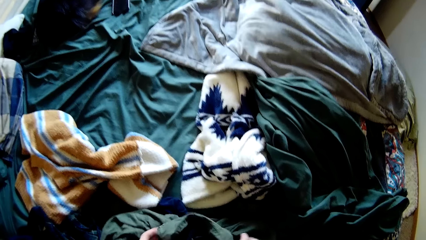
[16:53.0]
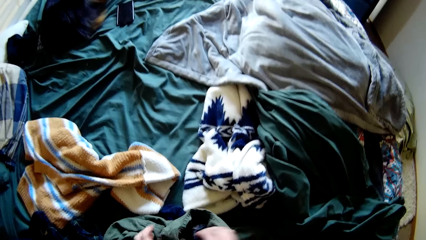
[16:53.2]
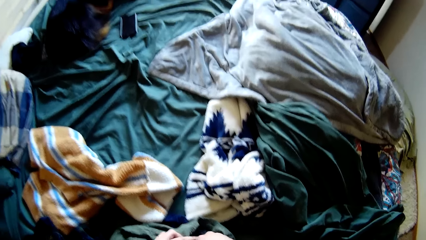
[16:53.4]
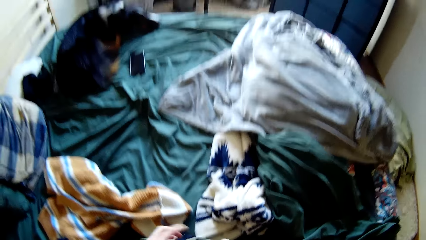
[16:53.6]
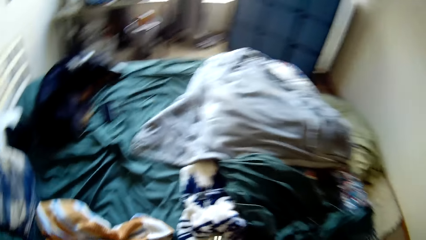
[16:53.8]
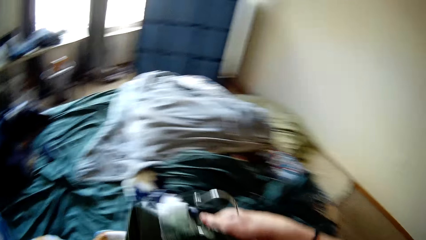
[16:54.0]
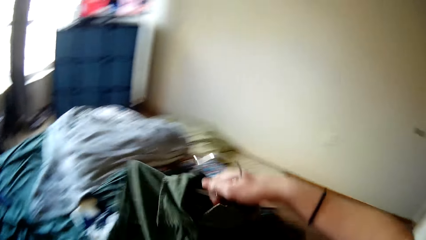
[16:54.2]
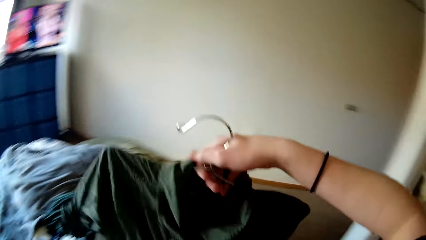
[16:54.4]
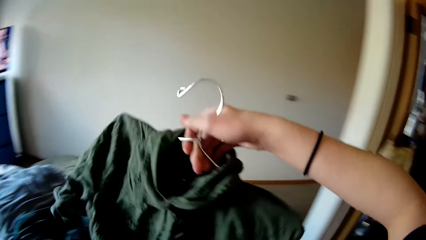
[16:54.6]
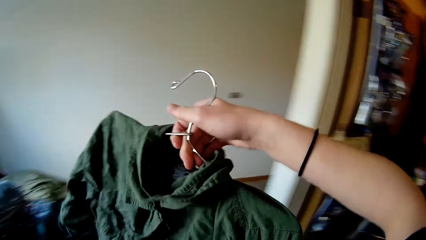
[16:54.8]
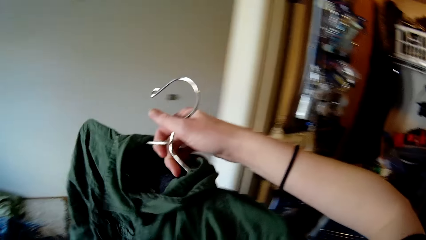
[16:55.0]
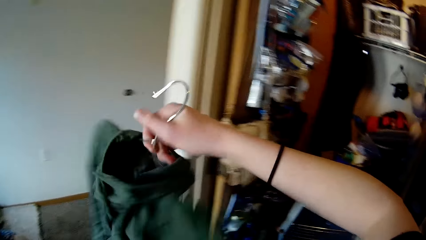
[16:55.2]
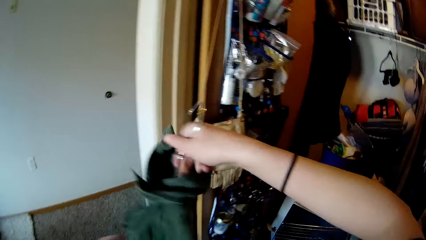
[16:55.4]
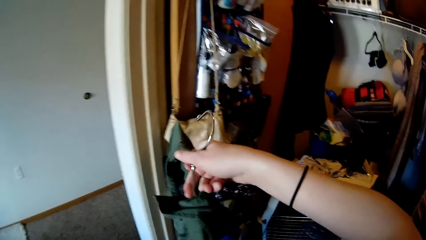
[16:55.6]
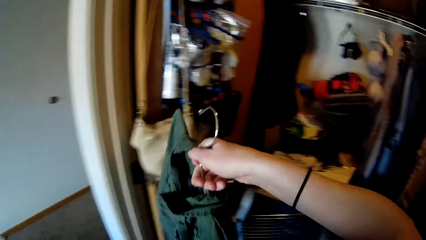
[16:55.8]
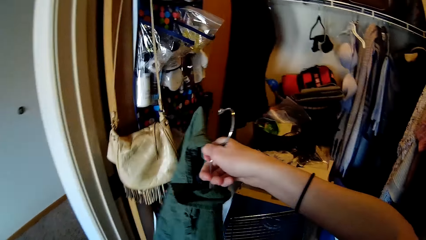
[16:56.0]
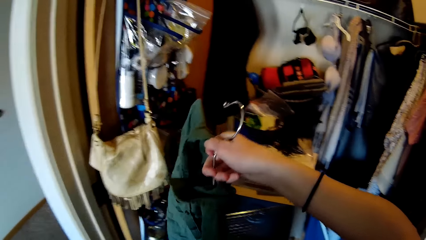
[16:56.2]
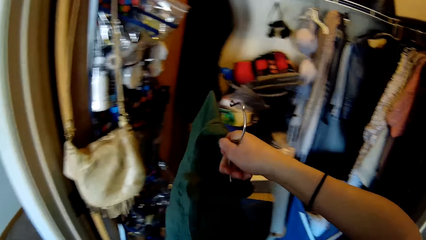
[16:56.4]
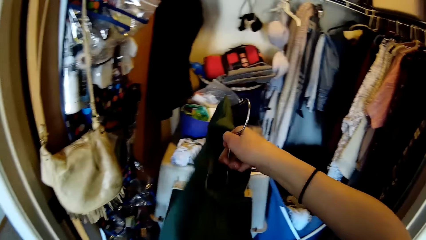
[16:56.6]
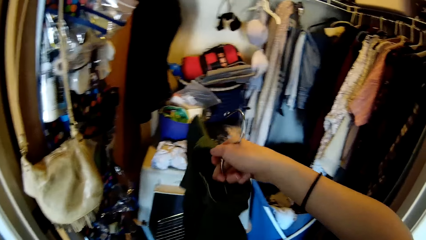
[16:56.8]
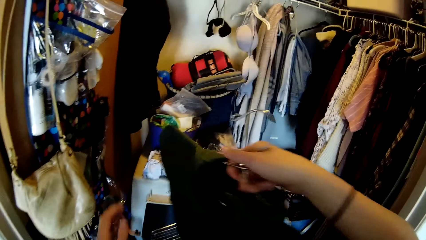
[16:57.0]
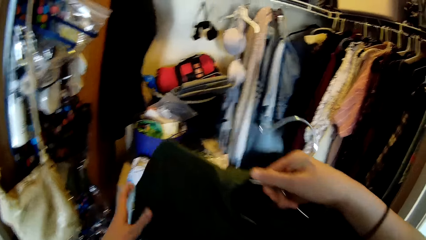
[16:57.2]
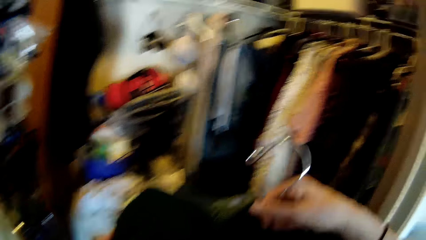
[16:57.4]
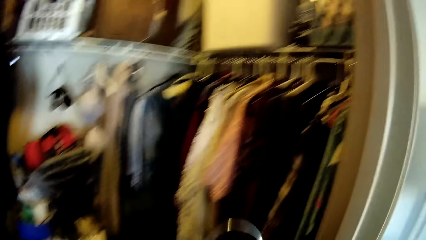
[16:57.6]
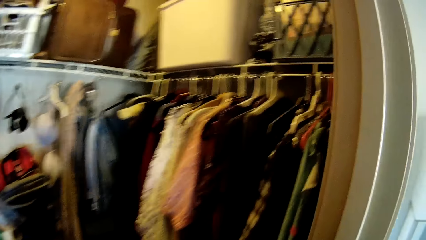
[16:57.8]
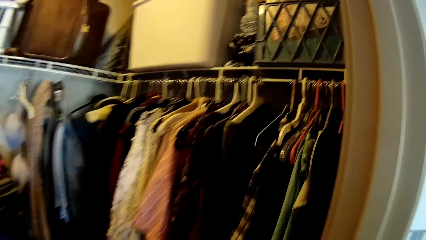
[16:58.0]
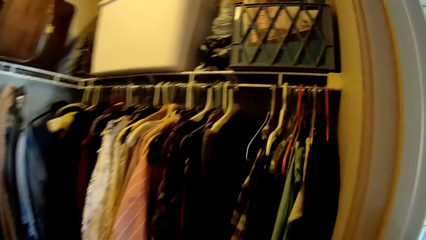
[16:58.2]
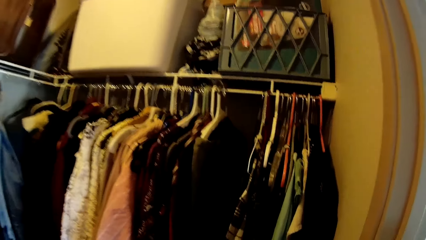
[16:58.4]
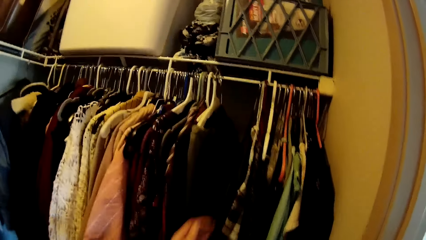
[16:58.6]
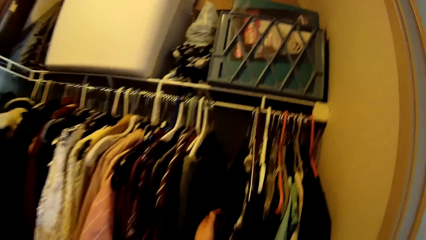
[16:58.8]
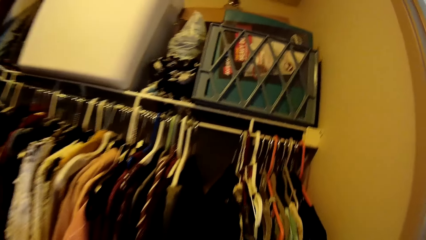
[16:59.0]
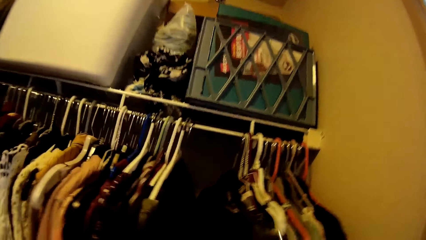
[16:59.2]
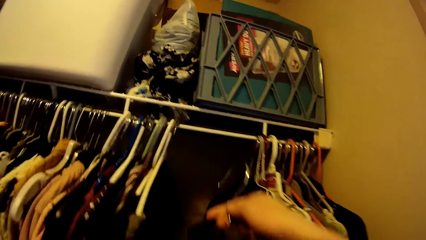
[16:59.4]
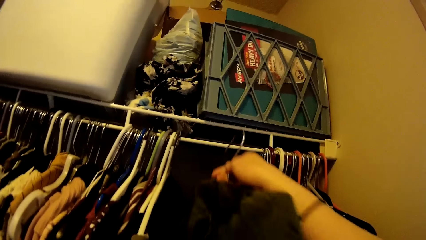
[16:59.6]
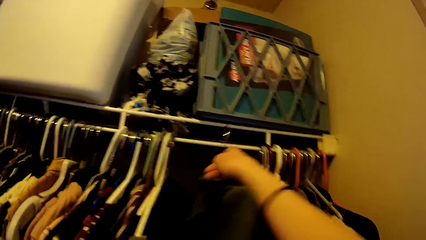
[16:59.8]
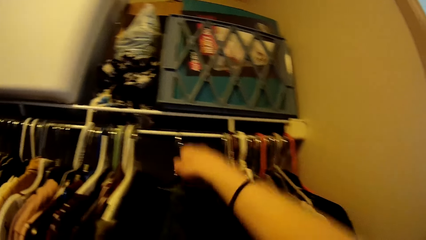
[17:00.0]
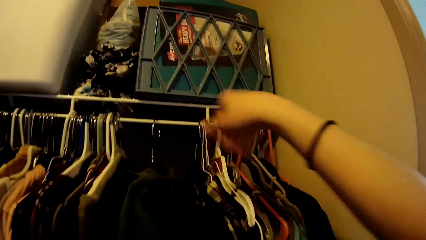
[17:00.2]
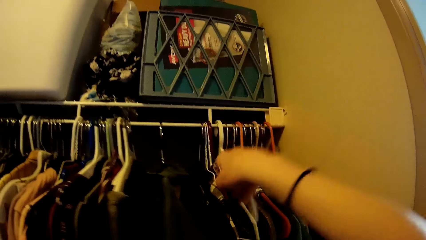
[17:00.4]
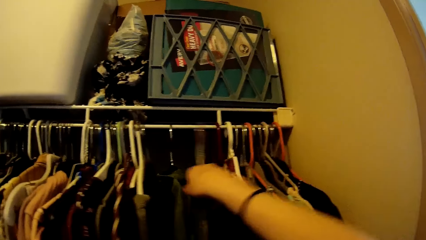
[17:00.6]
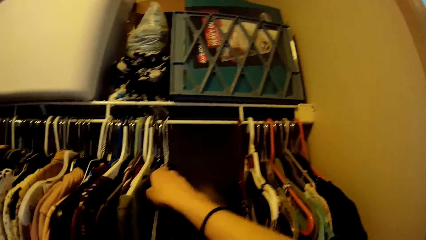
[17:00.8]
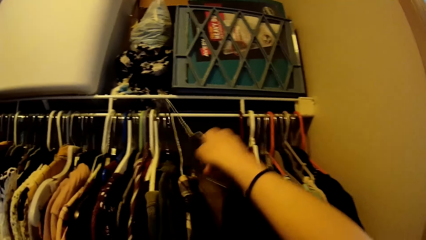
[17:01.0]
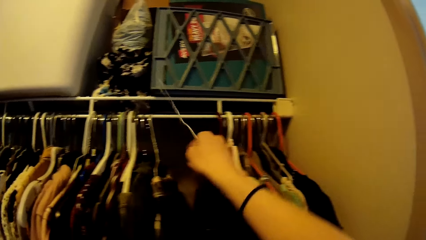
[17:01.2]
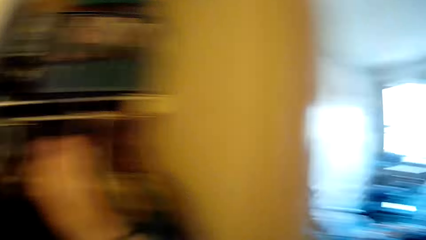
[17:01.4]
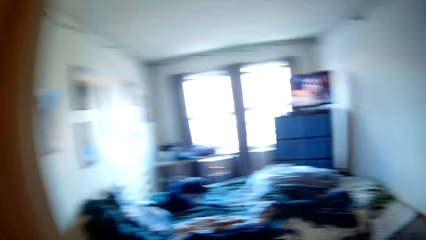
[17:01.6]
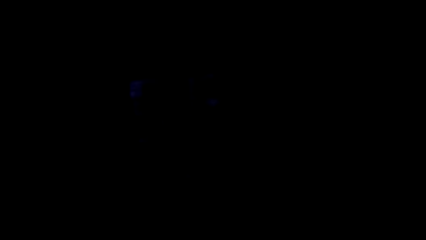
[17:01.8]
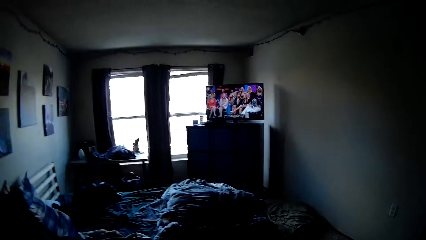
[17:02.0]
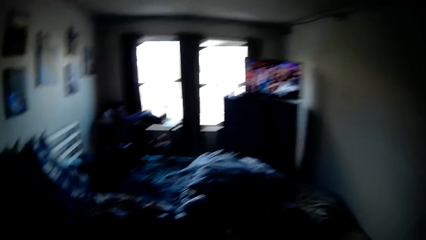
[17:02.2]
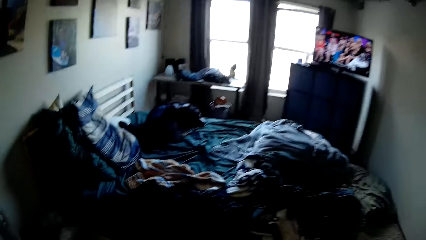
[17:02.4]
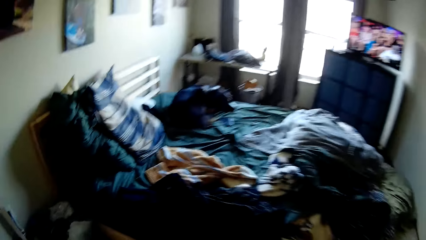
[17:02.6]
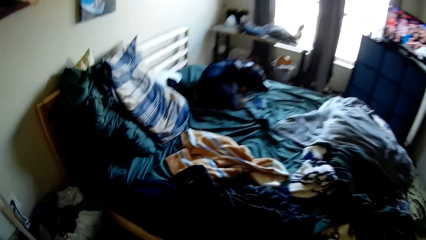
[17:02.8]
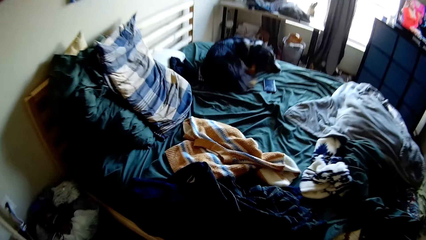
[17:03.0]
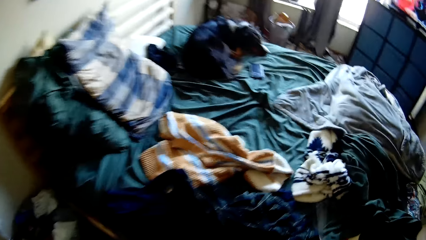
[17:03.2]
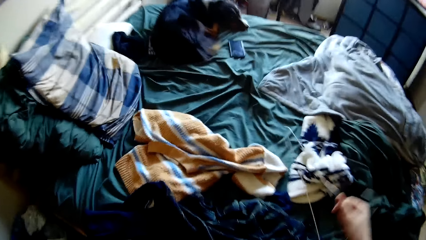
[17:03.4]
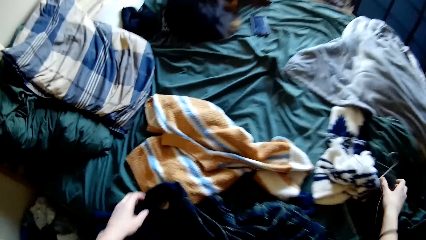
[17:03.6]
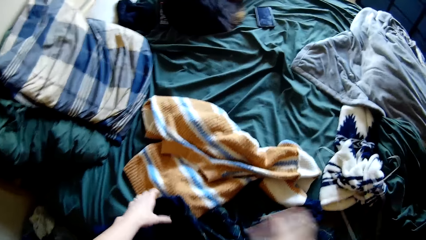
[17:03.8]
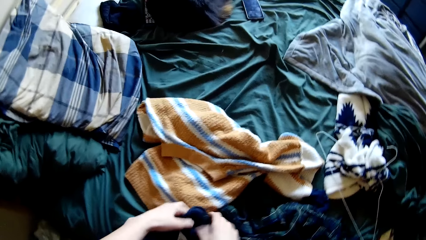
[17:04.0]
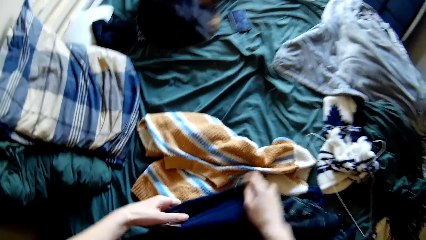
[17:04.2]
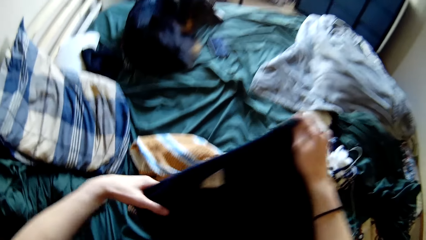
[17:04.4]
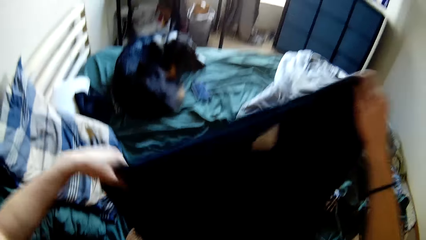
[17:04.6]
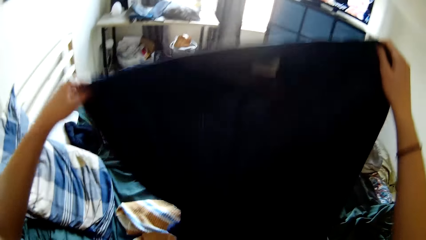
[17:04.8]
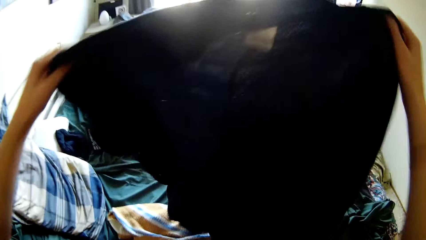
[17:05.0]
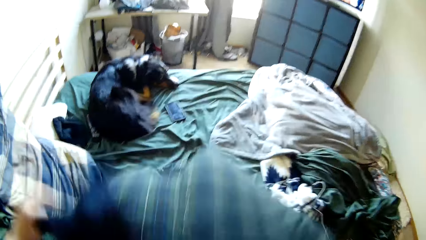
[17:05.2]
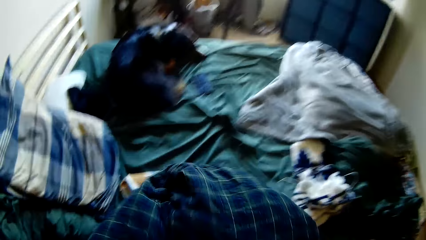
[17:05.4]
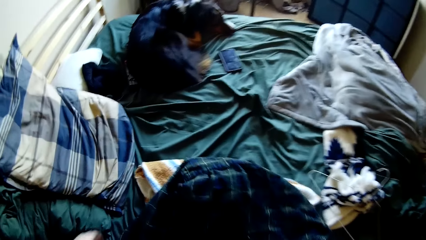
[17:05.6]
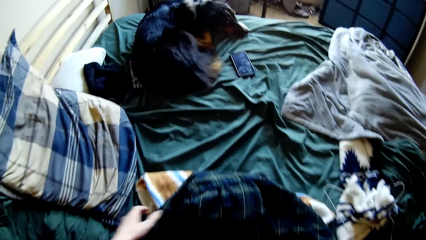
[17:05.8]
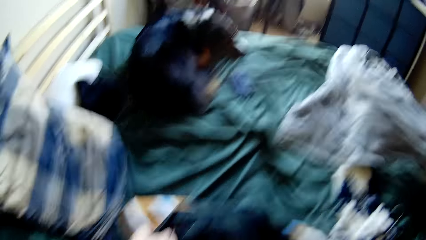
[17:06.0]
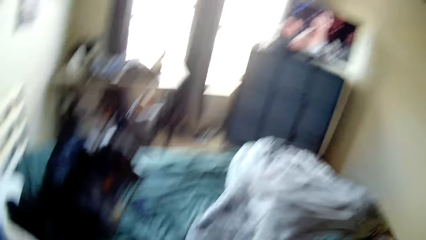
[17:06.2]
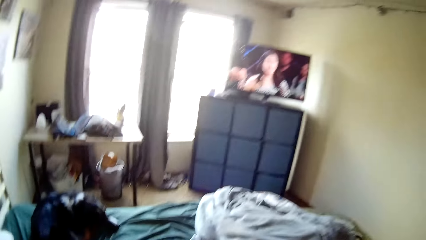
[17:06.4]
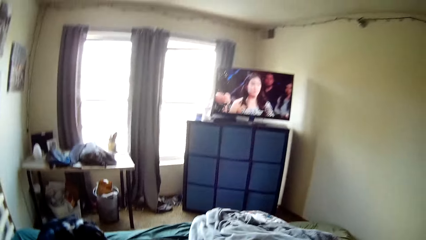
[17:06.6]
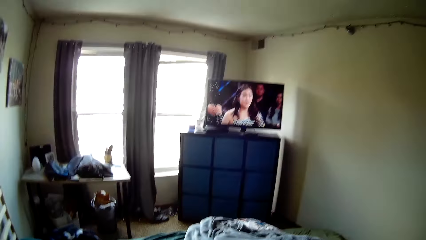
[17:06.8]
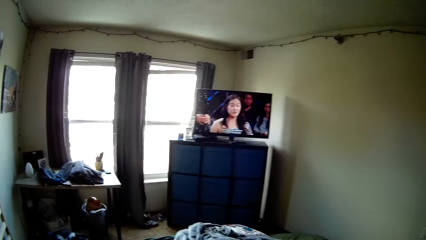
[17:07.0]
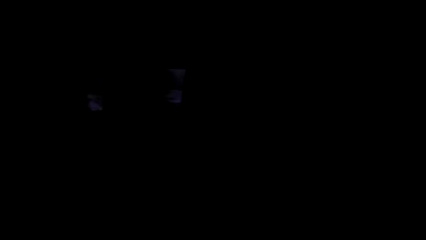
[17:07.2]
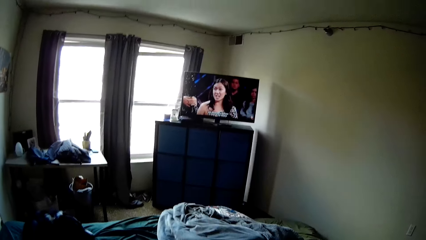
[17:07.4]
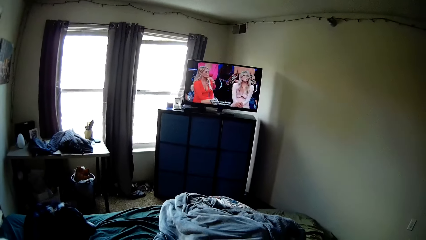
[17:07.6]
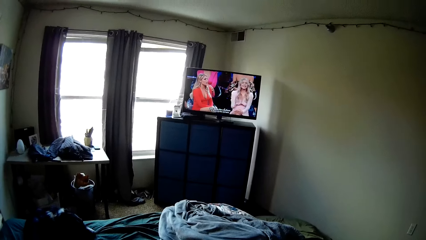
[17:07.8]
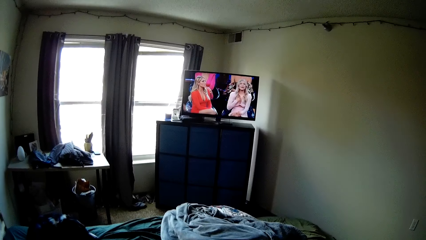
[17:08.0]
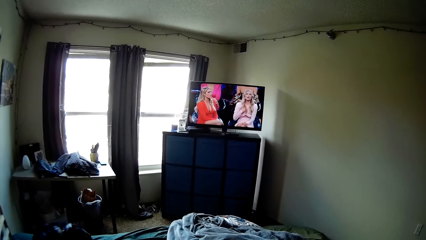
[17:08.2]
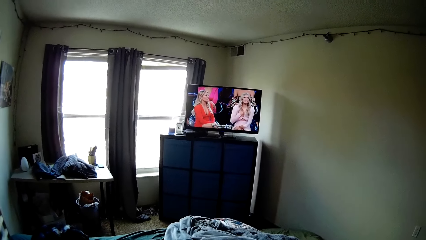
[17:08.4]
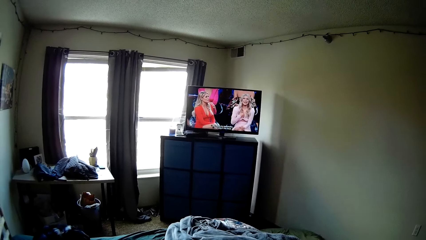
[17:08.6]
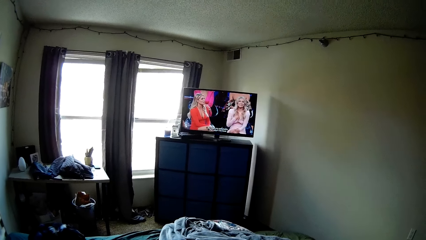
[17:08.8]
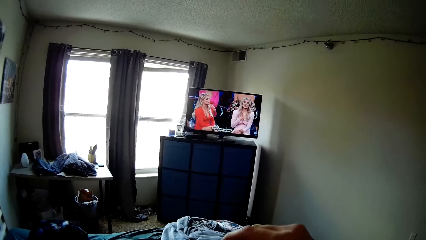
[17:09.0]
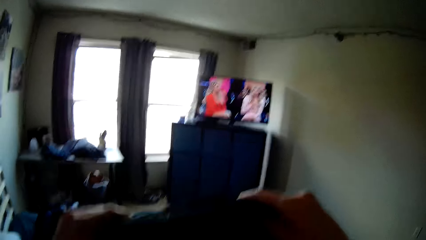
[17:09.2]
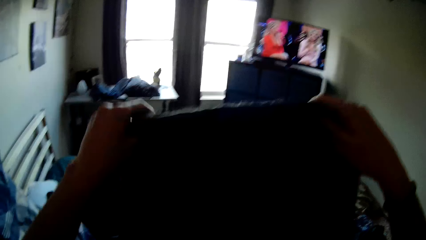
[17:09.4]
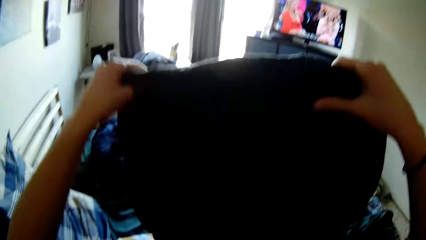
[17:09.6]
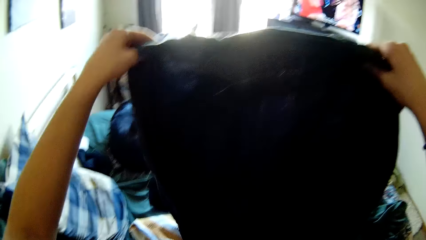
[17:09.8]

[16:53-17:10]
The camera wearer folds the cloth. They pick up the clothes and walk around the room. They put the hung shirt on the closet rack. They bring out another cloth hanger from the closet rack and move the clothes on the closet. They turn around the room. They pick up another shirt or cloth from the top of the bed. They put the cloth on the bed and turn around the room.
